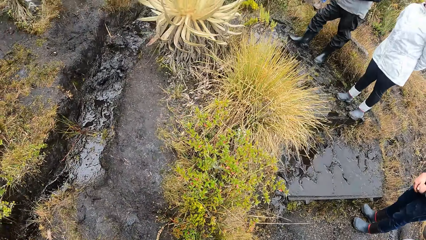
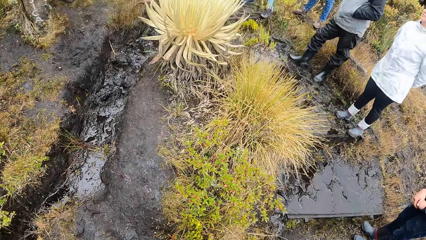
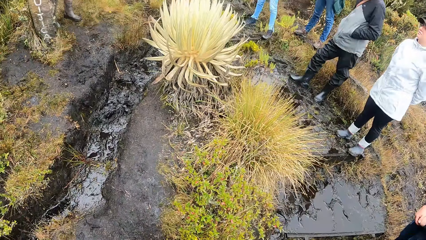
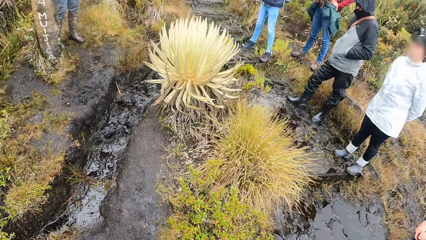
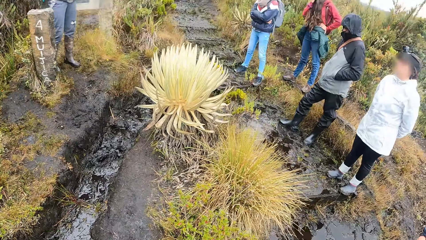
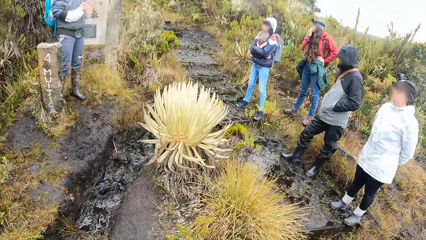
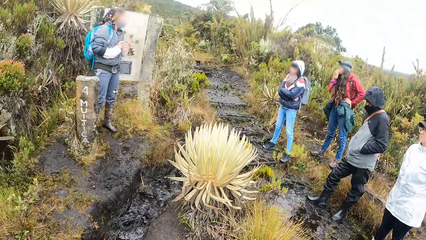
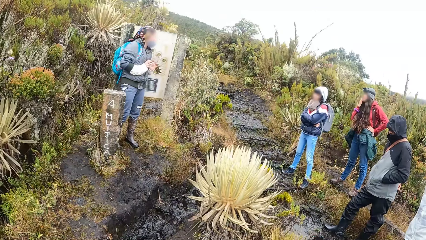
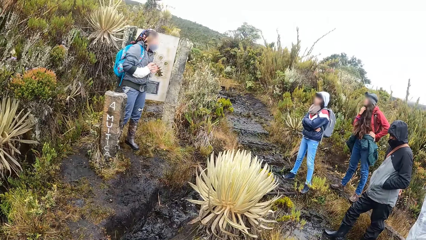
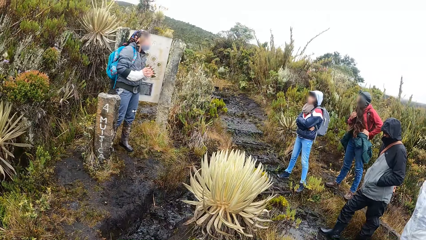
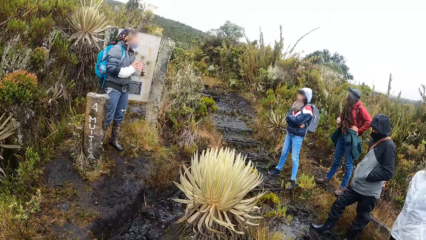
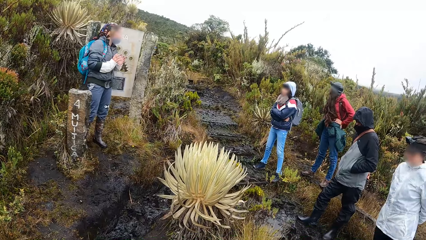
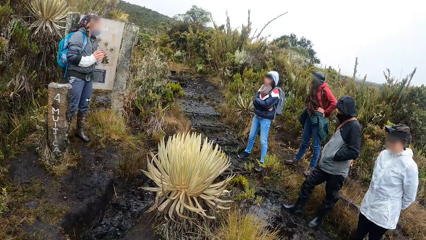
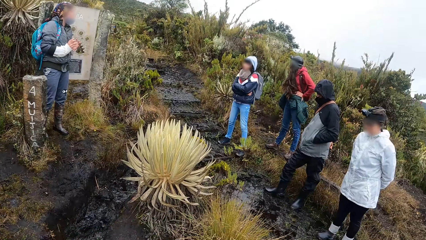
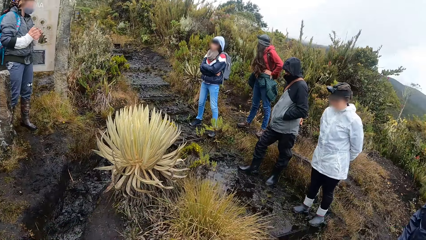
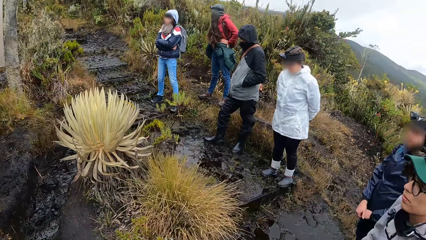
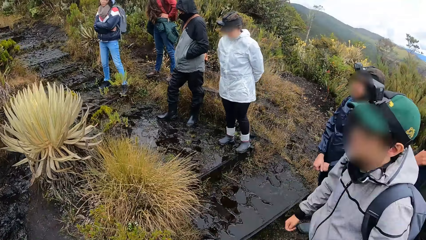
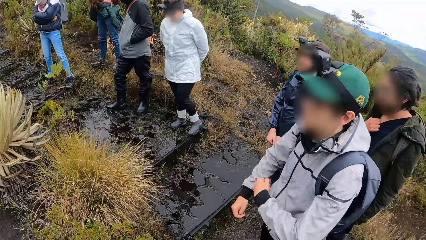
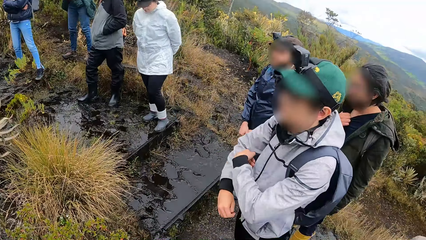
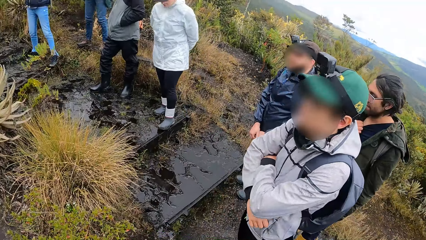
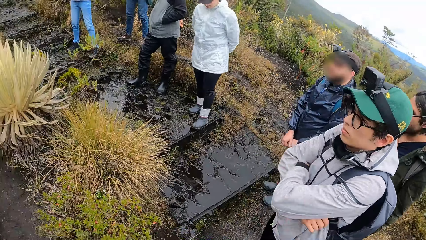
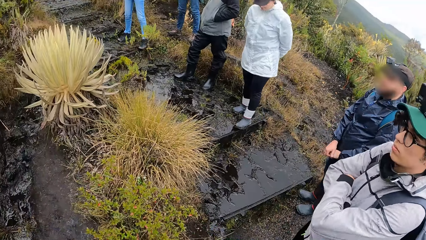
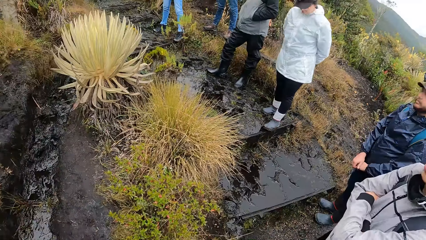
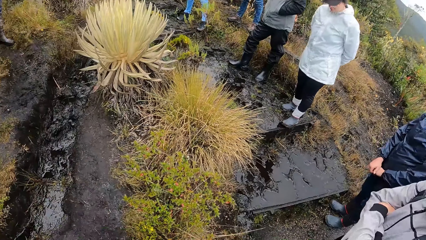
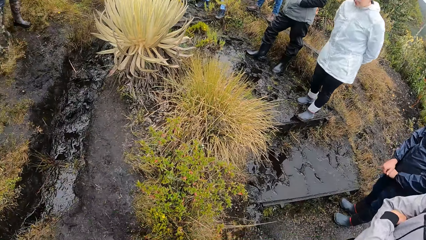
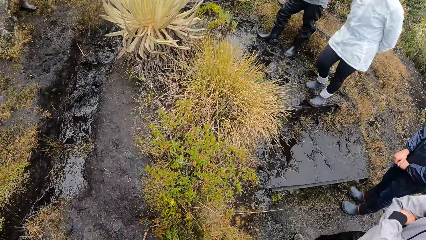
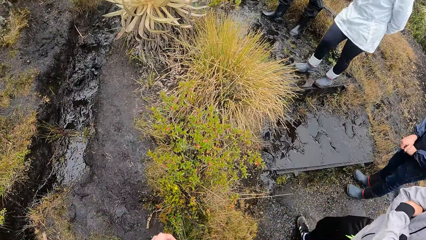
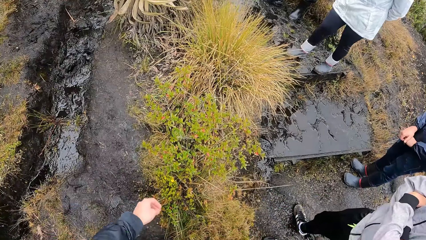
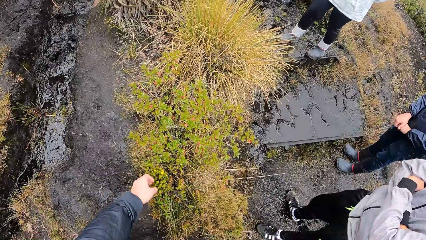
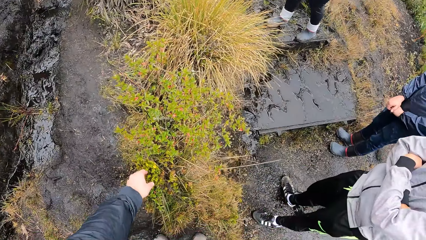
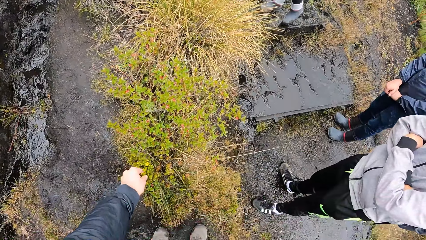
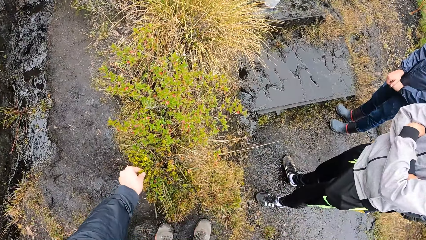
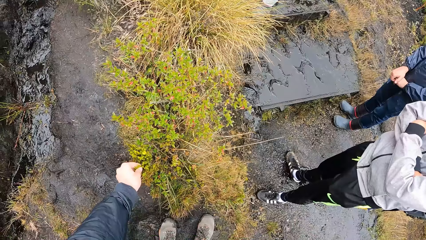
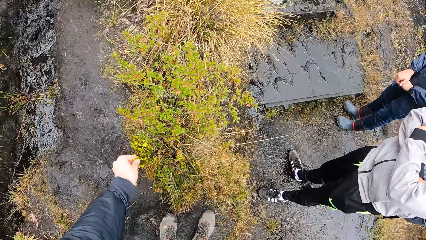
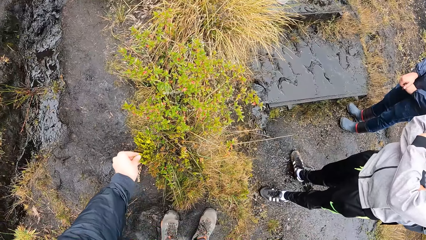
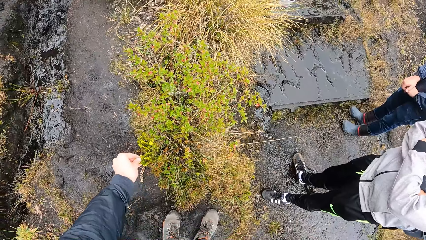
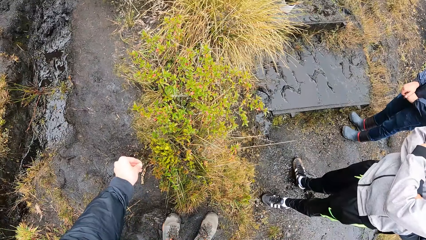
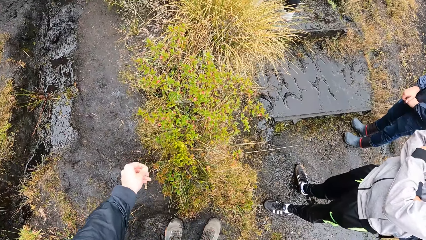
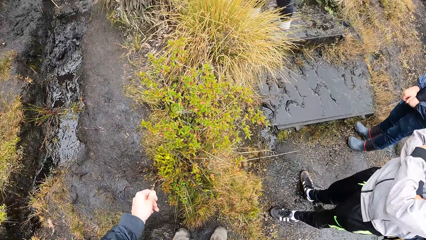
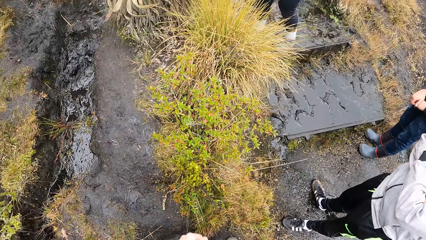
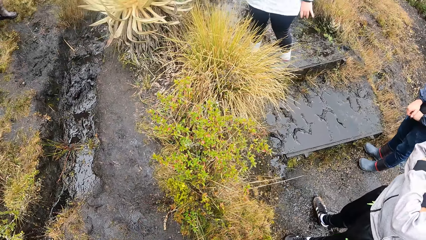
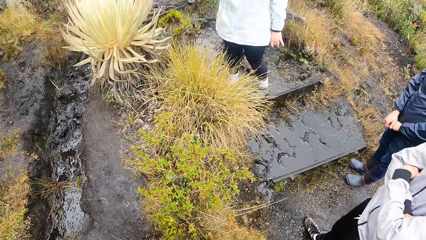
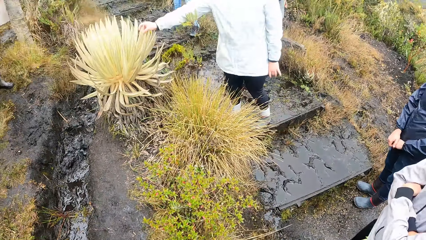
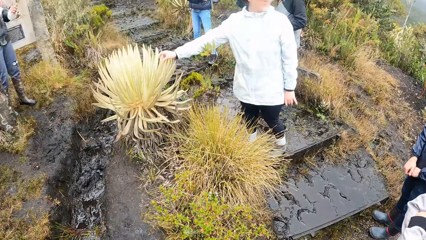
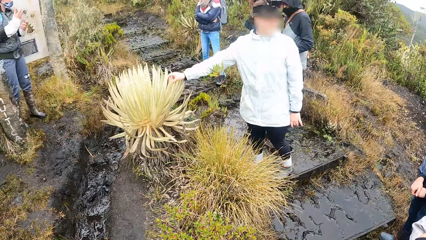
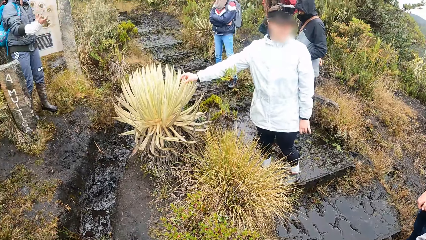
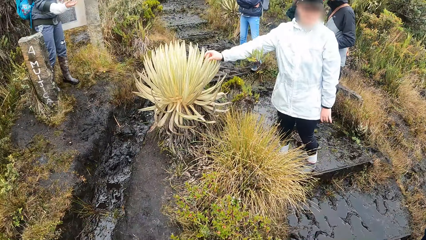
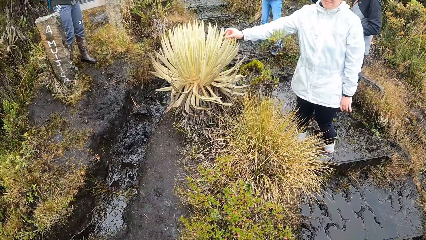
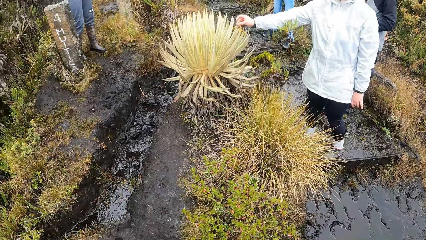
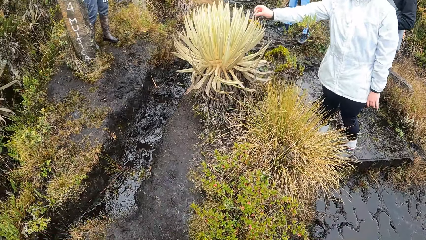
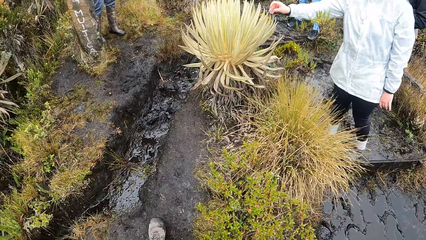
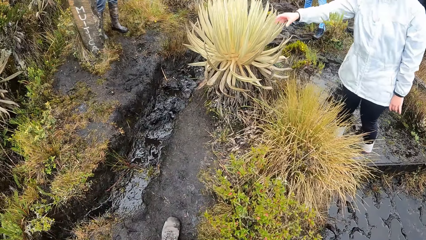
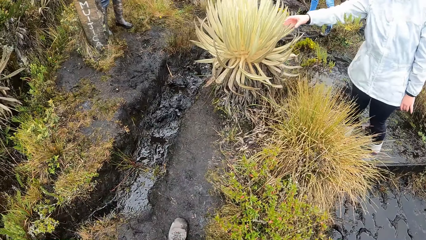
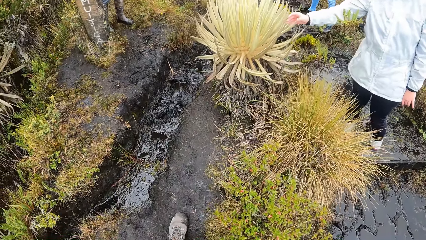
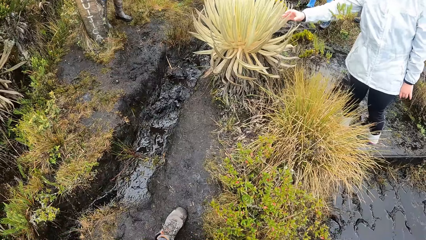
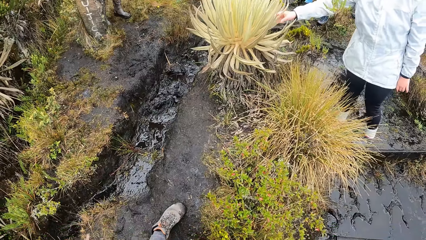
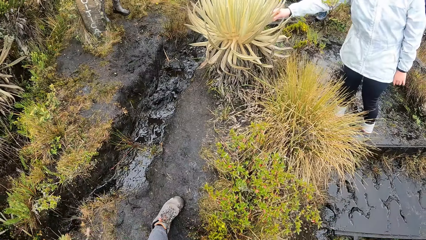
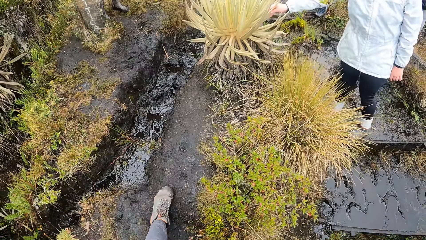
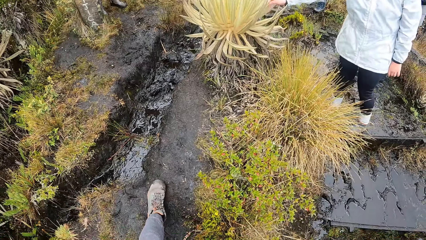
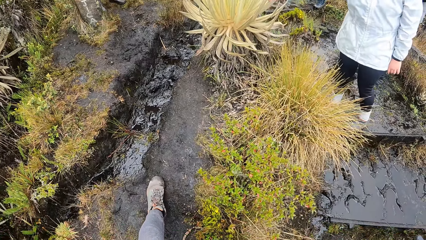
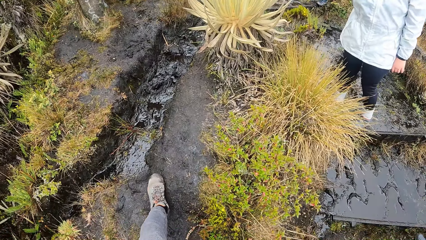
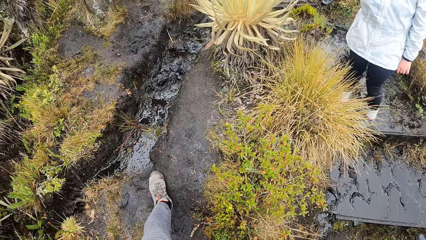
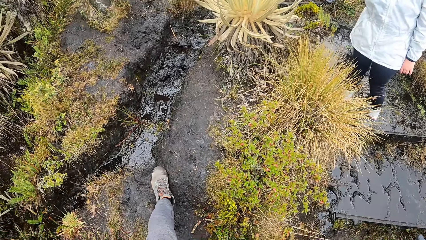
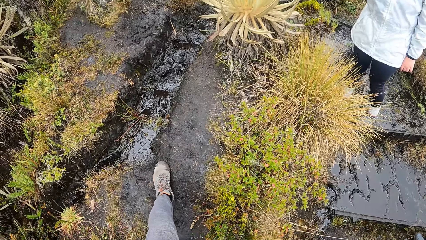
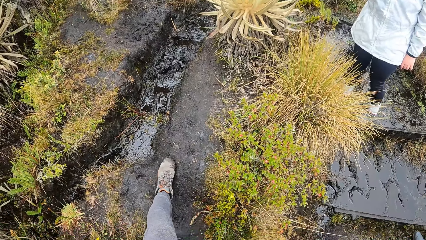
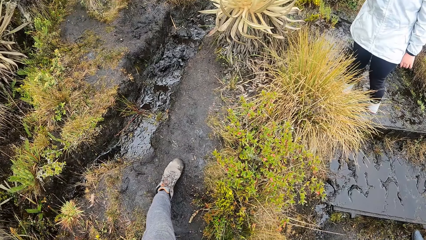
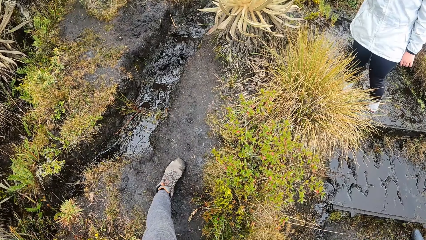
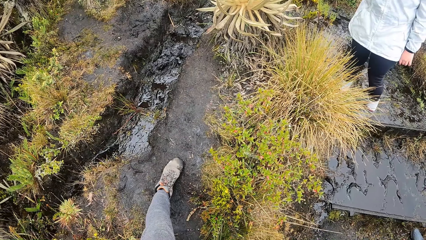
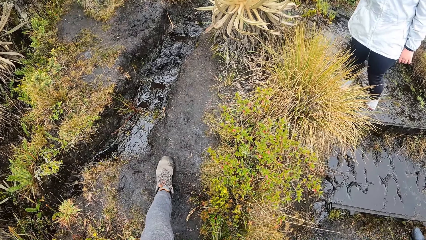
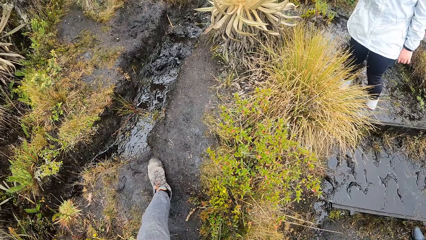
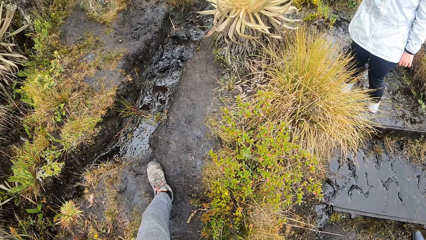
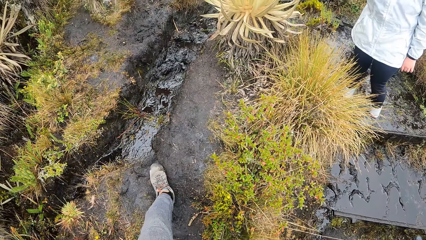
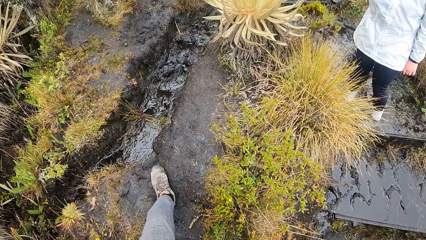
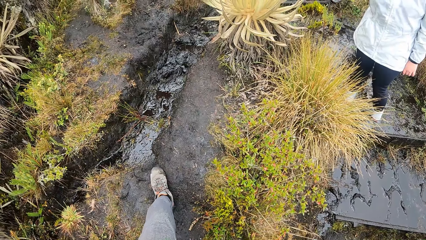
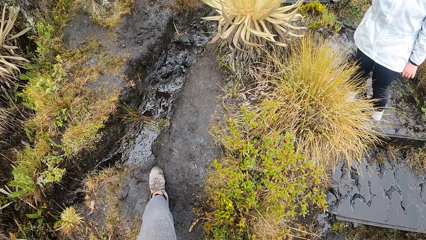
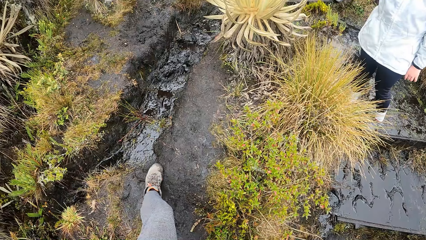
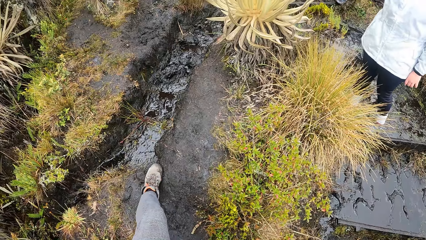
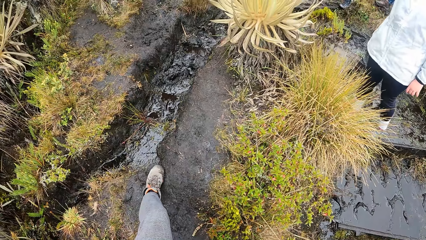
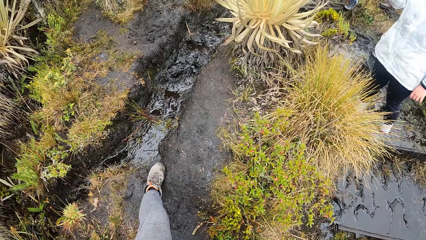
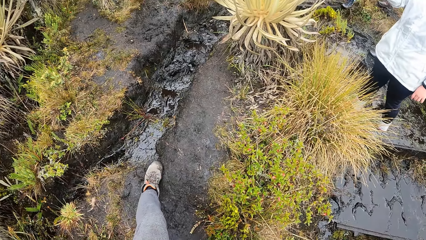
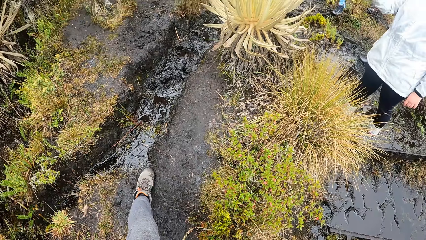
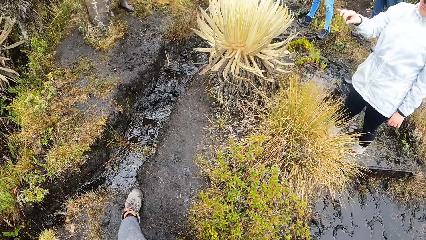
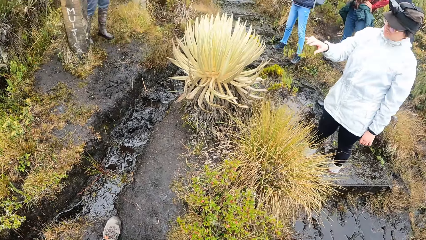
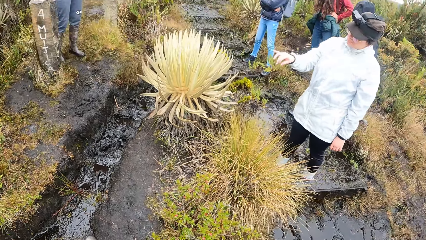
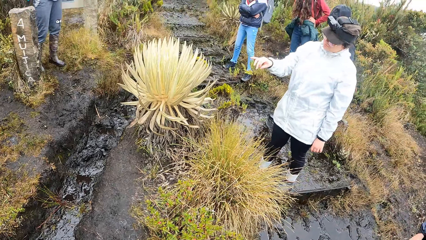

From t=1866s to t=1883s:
The camera wearer looks around the field. A man gestures with his hand. The camera wearer looks around the field. They touch a grass leaf with her left hand. They hold the plant. They remove her left hand from the grass leaf. They look around the field. They move his leg. A woman touches a grass leaf with her right hand.
